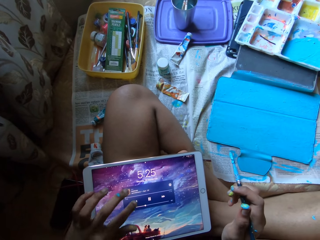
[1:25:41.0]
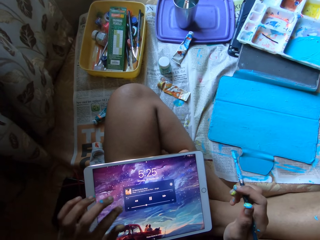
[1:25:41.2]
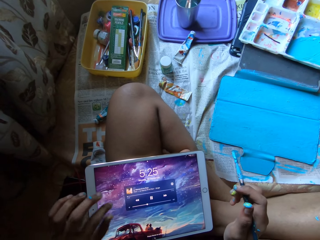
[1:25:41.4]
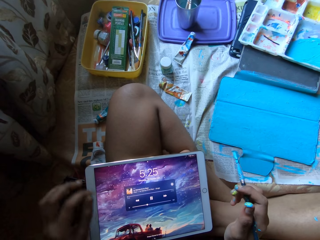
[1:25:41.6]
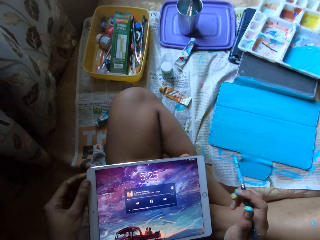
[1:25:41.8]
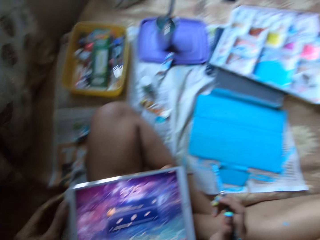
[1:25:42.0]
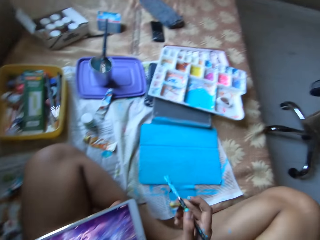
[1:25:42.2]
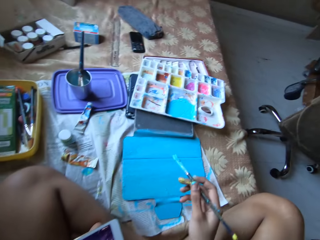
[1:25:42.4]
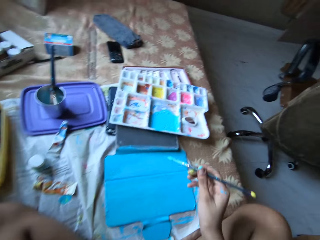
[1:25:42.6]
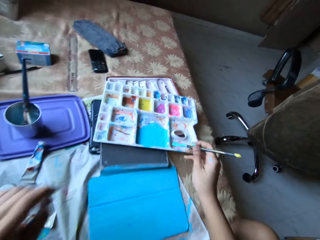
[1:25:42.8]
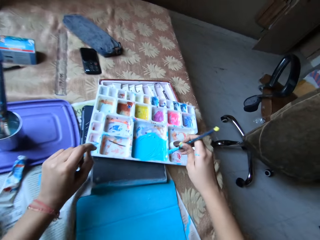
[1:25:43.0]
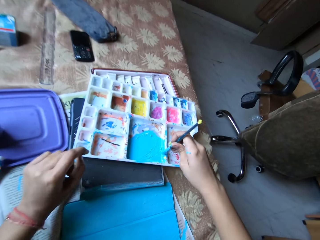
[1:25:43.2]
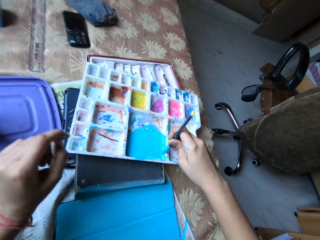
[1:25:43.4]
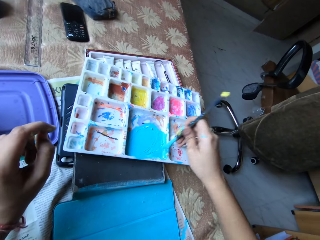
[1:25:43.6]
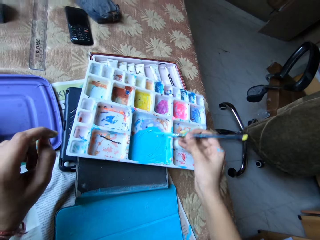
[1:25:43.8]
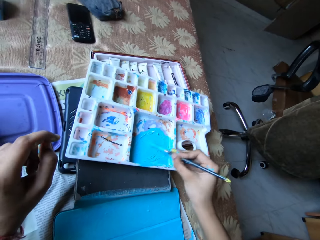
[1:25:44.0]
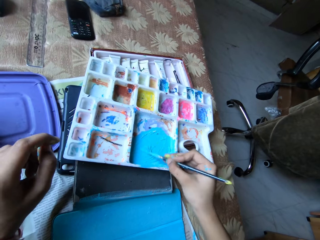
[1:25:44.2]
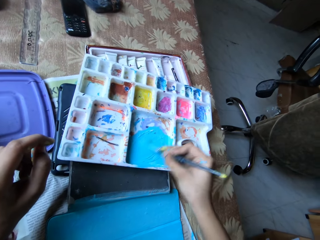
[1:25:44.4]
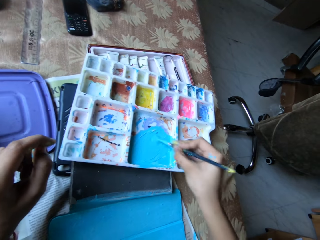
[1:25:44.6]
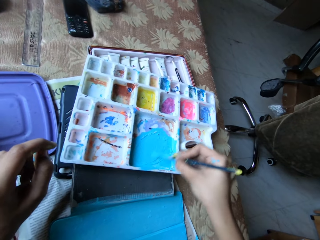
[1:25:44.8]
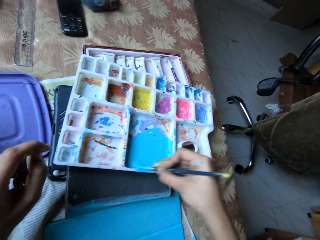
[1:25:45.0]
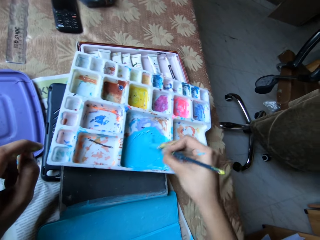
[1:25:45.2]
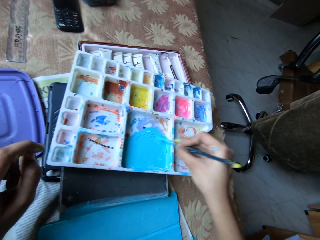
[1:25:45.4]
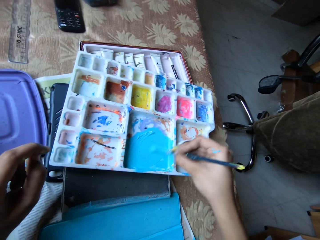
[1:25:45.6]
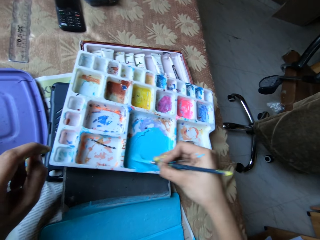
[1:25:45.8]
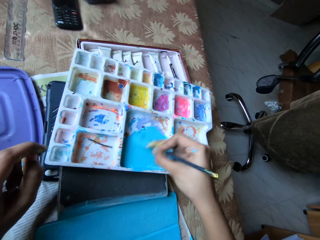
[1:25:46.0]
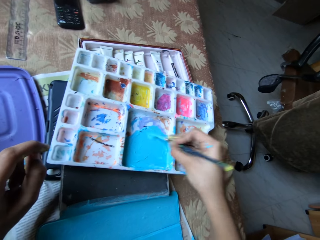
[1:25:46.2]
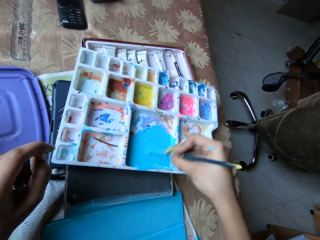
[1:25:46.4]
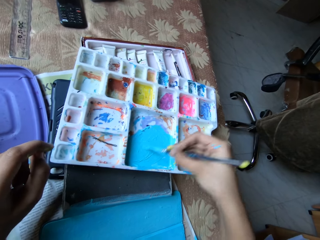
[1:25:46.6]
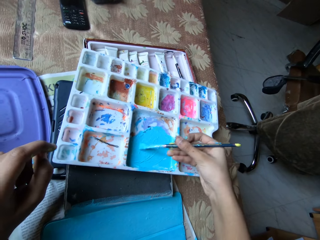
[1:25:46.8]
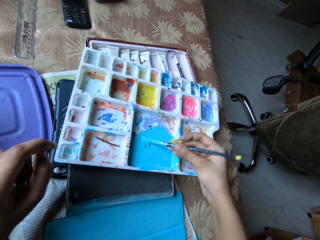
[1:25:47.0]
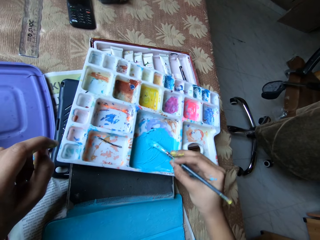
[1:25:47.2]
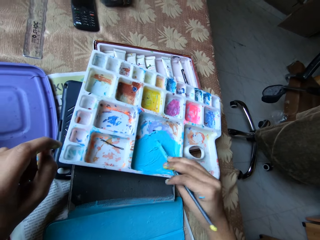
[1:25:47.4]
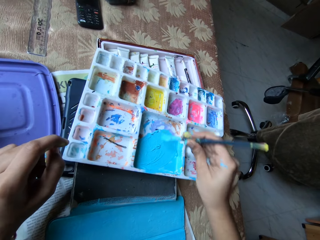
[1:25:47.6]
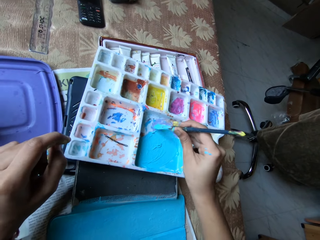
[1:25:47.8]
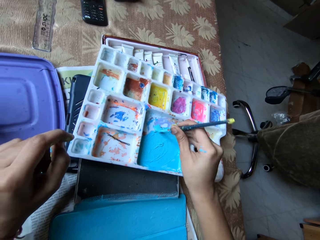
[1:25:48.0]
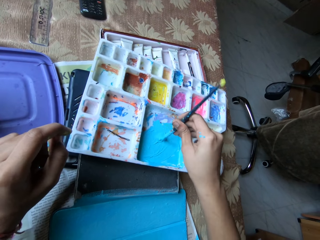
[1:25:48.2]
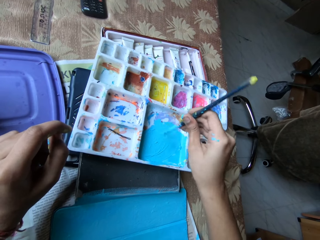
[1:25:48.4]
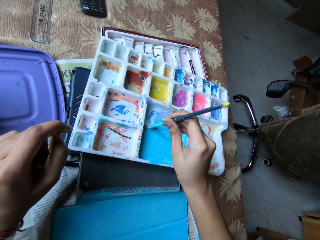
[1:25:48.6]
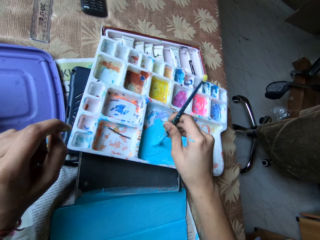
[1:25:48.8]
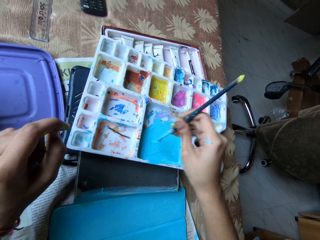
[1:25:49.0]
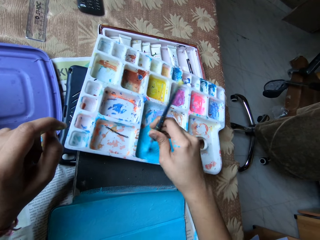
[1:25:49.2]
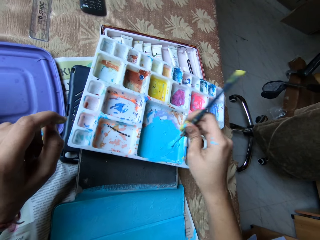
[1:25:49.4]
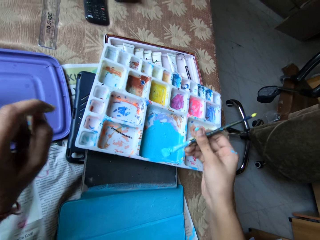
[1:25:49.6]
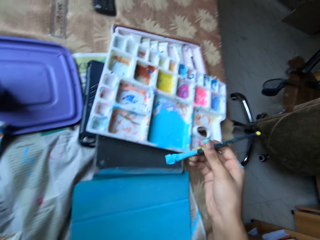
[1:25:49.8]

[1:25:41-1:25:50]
The camera wearer holds the tablet on her left lap with her left hand. She mixes the paint in the paint palette with the paintbrush in her right hand. She touches the paint with the paintbrush. She rubs the paintbrush around the paint with her right hand.

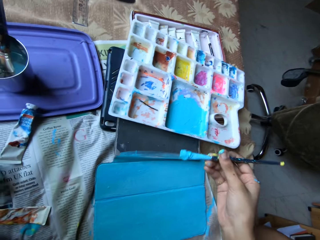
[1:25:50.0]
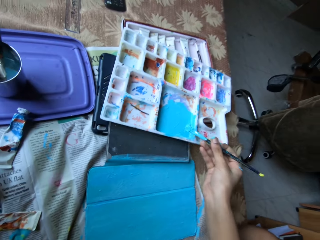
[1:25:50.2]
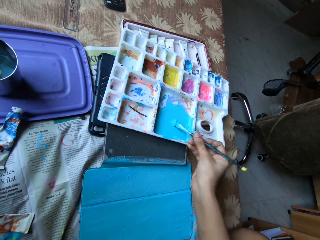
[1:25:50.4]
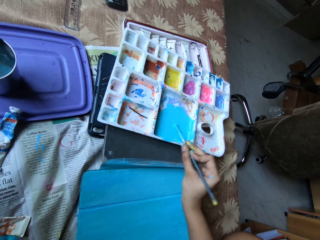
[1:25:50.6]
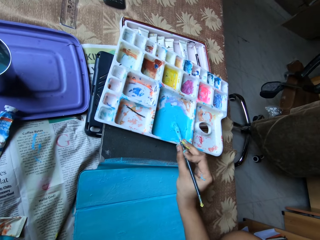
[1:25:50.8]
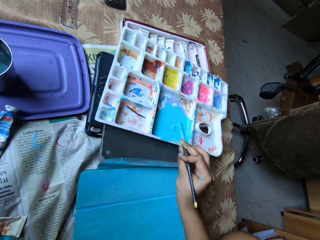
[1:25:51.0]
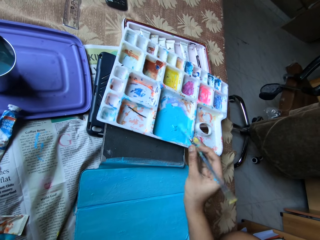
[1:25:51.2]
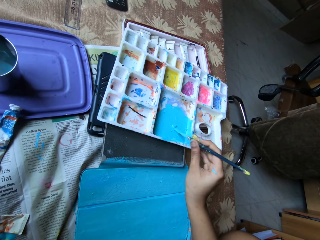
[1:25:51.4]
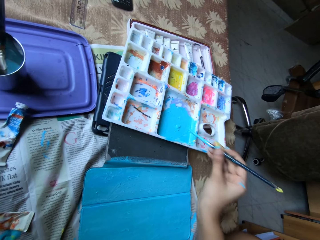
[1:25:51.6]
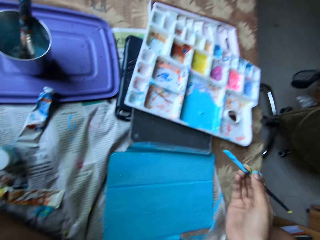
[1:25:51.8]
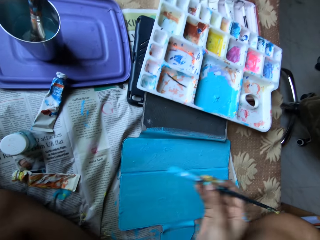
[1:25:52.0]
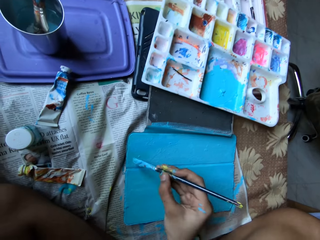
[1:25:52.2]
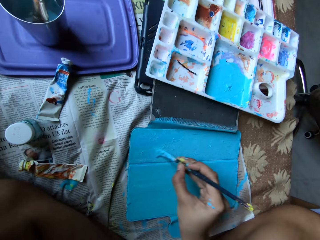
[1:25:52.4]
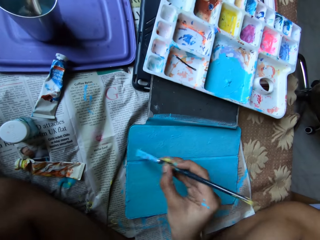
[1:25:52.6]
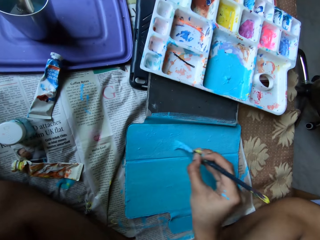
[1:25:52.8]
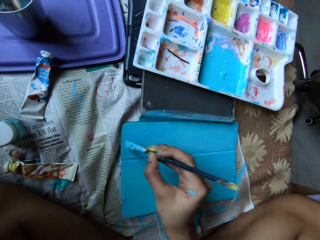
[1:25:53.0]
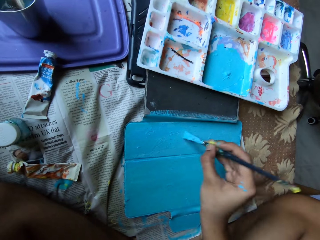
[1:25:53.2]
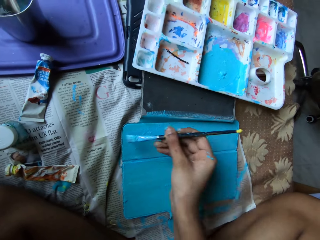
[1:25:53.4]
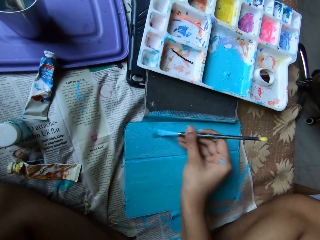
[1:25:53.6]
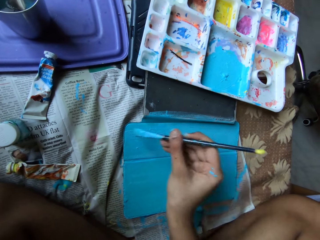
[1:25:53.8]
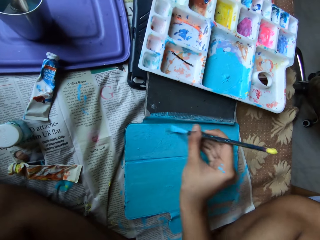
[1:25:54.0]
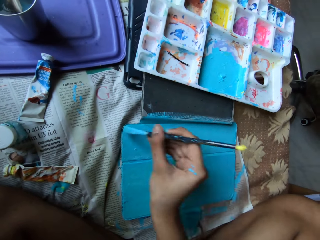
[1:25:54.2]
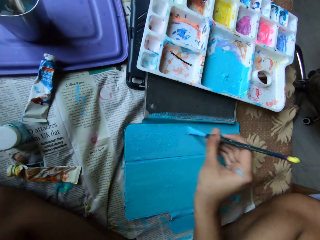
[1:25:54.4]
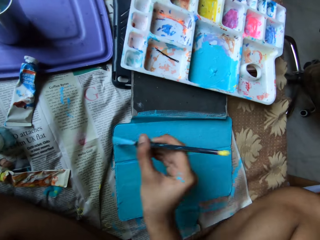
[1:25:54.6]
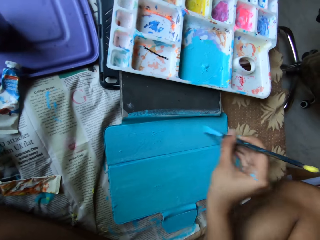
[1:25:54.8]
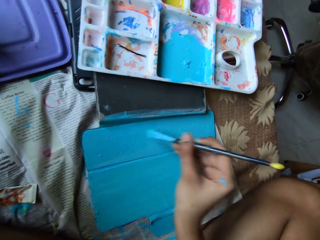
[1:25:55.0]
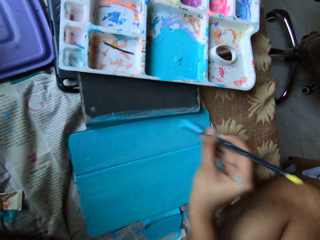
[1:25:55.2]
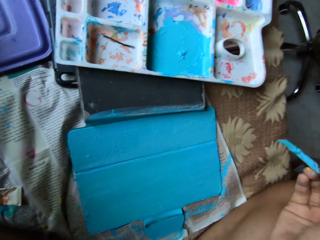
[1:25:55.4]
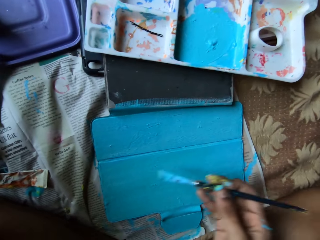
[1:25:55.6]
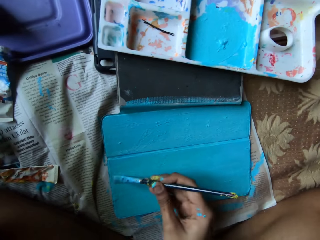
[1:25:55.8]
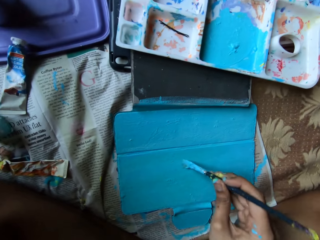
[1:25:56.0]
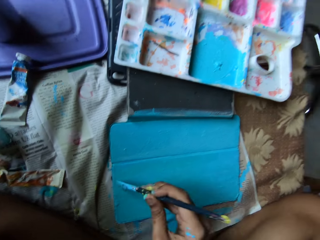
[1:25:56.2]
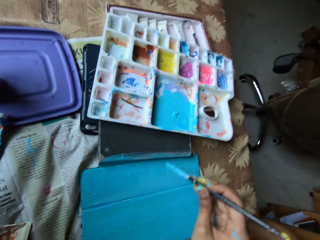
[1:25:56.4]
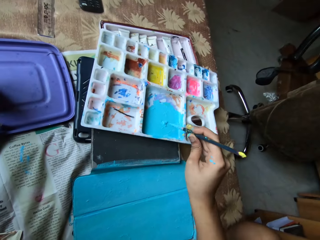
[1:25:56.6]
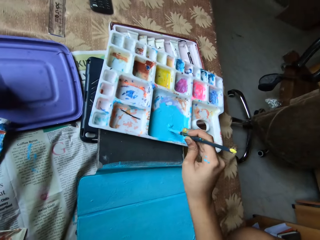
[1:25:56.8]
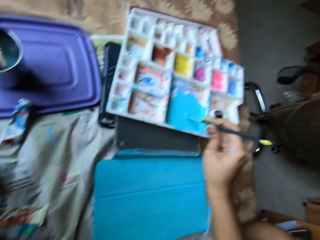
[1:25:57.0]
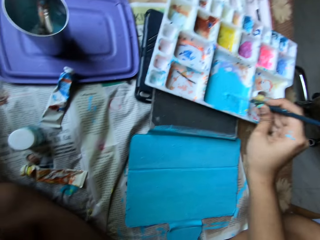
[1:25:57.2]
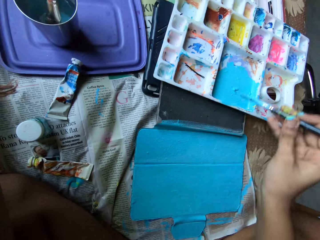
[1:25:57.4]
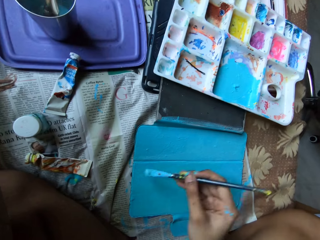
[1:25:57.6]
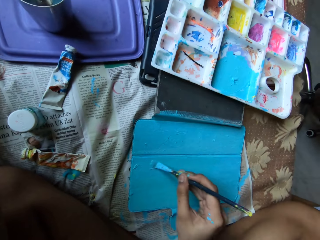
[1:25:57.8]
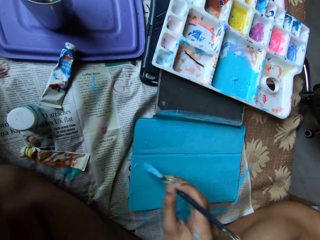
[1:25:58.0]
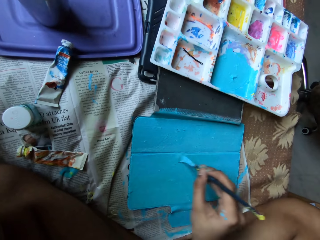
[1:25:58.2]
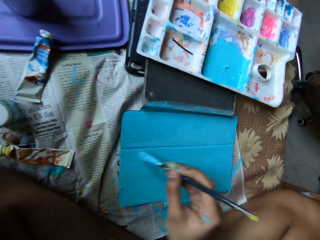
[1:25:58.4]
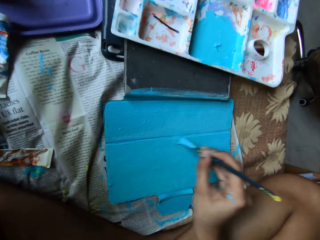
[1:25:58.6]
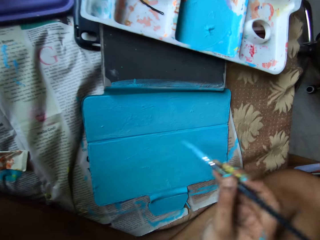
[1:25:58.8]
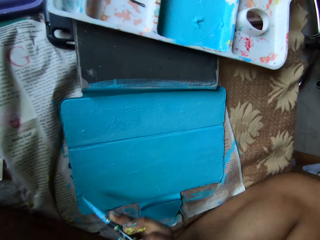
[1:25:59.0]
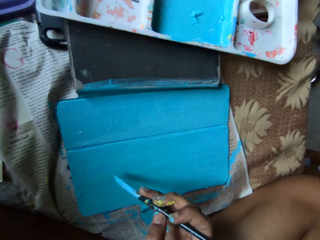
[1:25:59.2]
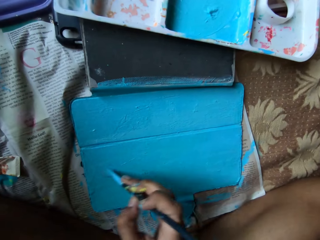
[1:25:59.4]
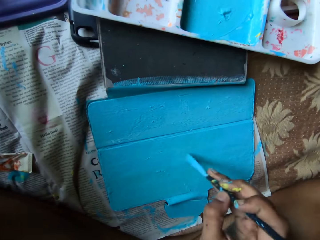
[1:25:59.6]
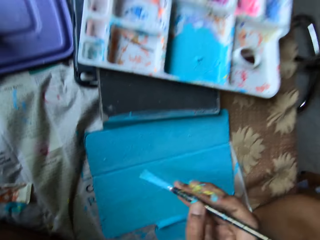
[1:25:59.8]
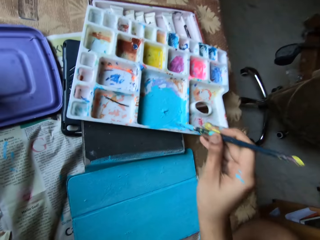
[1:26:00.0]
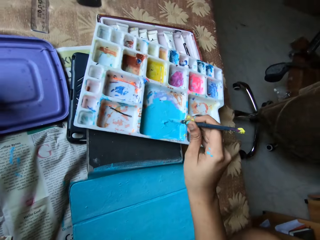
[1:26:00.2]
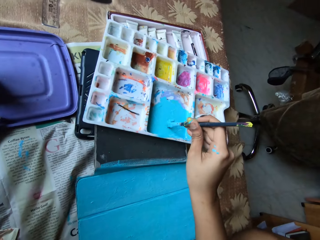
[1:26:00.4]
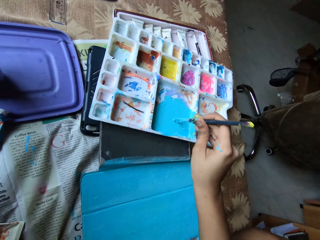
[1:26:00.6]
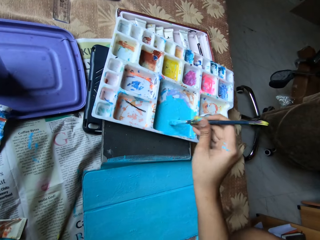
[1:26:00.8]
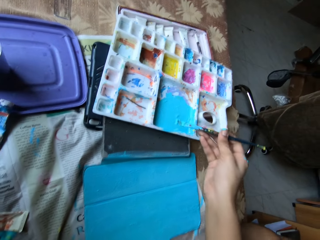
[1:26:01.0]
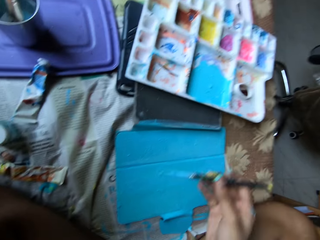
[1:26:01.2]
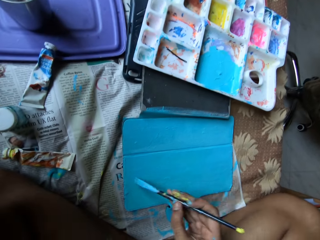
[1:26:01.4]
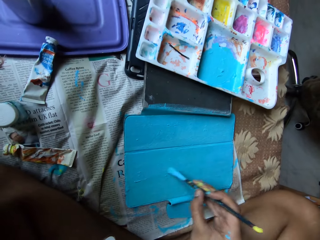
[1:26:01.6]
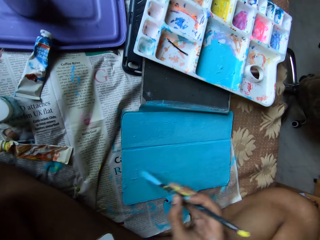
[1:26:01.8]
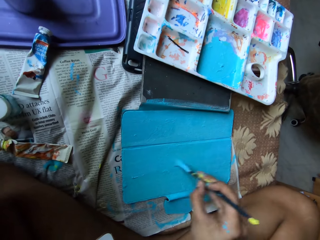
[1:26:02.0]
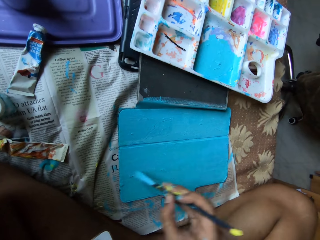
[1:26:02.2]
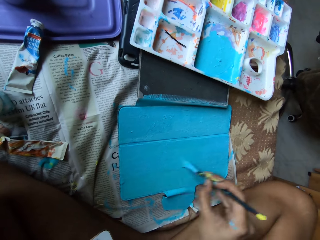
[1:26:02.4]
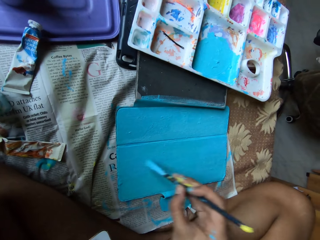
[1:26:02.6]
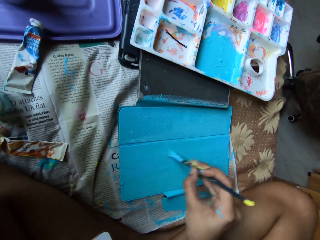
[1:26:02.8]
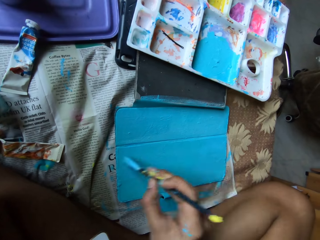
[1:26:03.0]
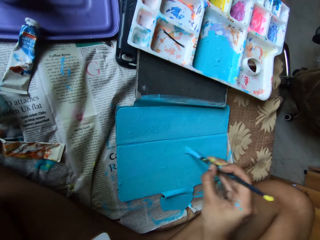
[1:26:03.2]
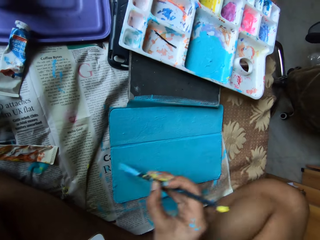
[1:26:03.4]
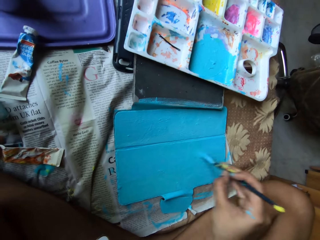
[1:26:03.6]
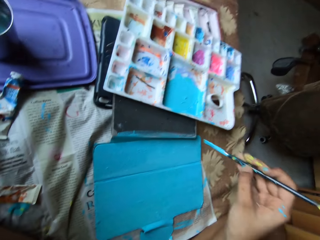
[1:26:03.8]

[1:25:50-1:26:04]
The camera wearer paints a tablet case cover with the paintbrush in her right hand. She dips the paintbrush into the paint tray with her right hand. She paints the tablet case cover with the paintbrush in her right hand. She dips the paintbrush into the paint tray with her right hand. She paints the tablet case cover with the paintbrush in her right hand.
